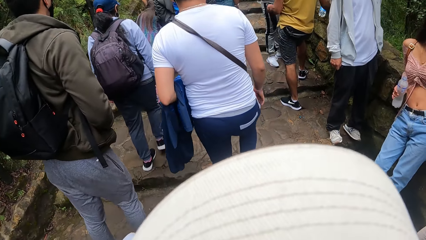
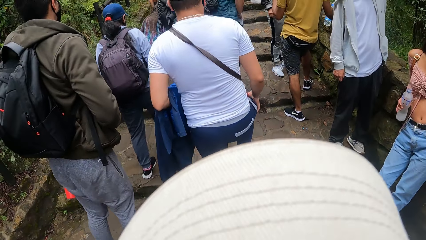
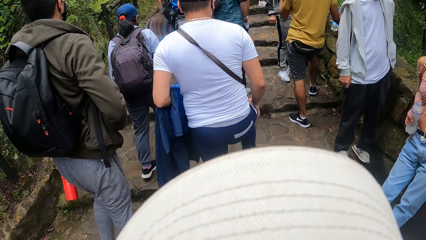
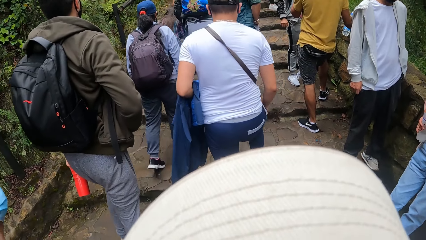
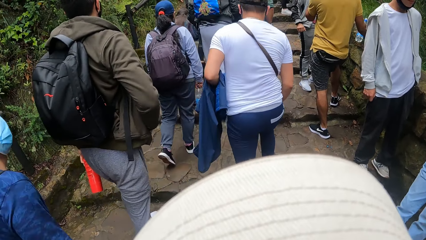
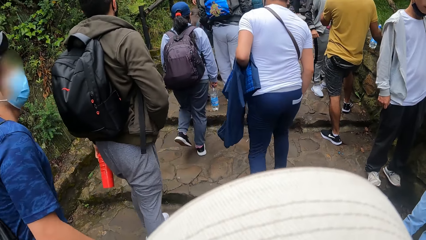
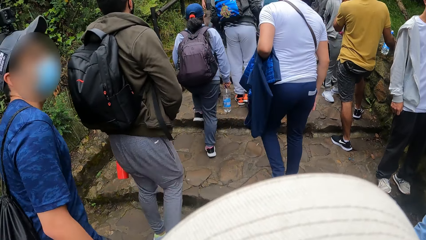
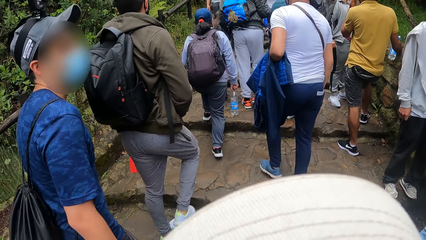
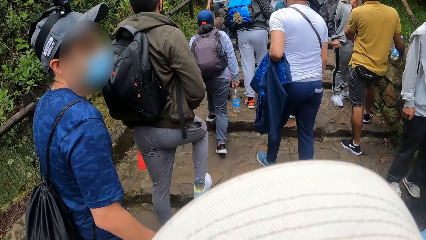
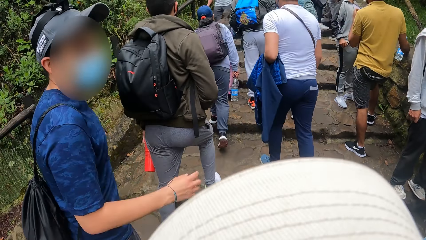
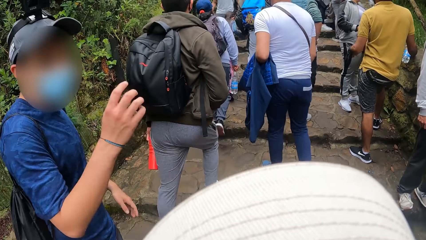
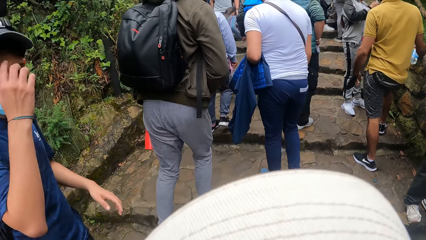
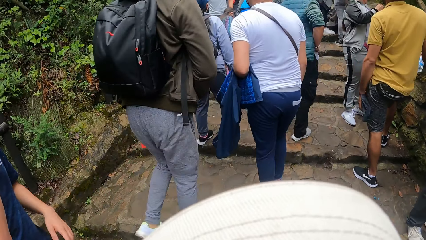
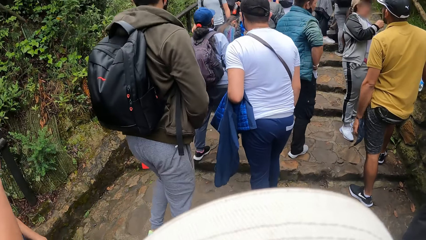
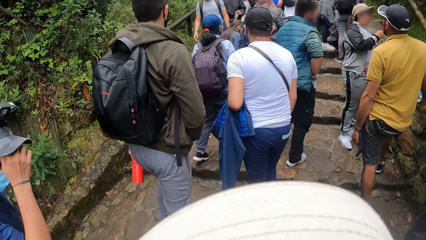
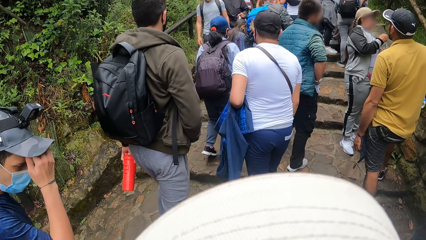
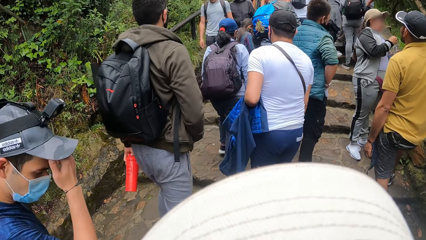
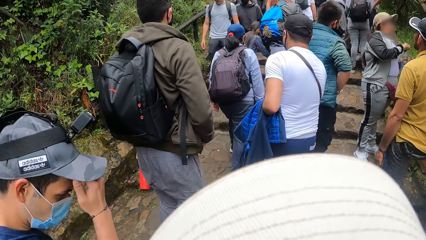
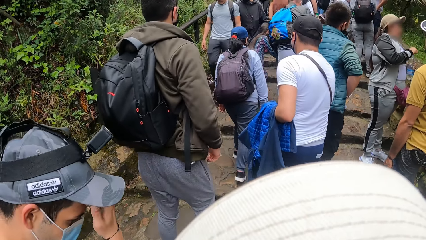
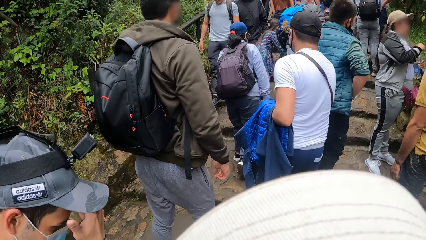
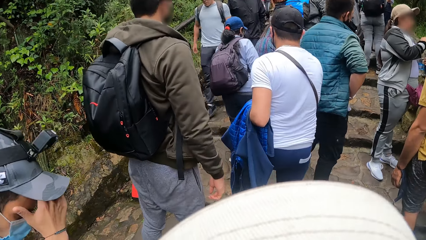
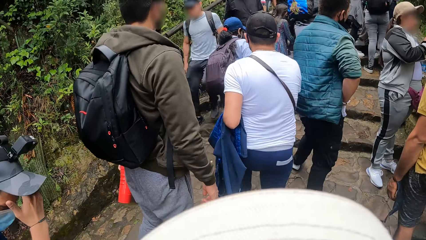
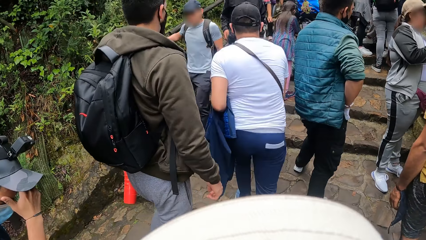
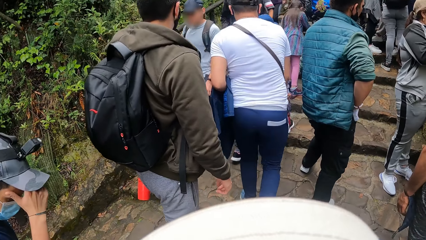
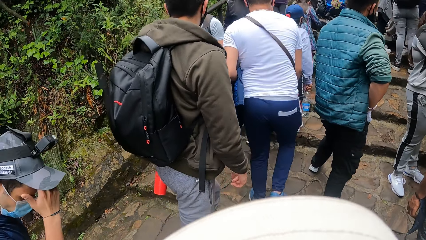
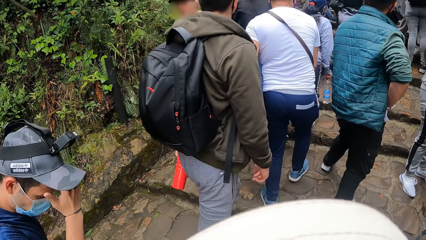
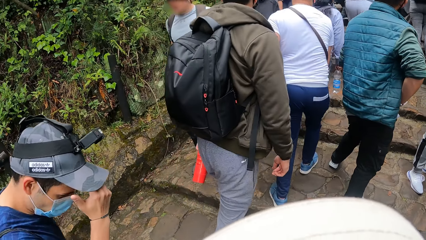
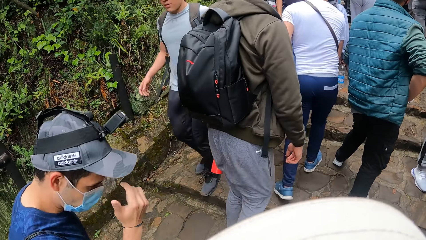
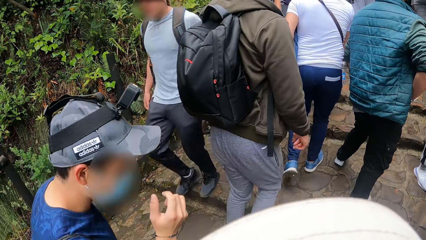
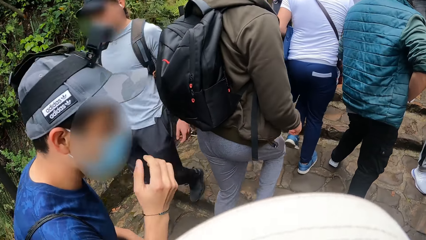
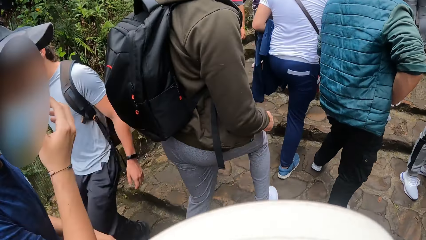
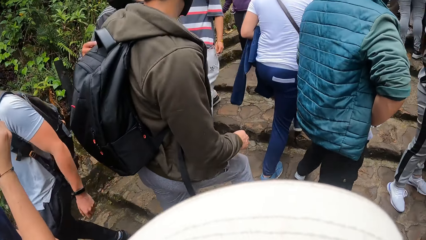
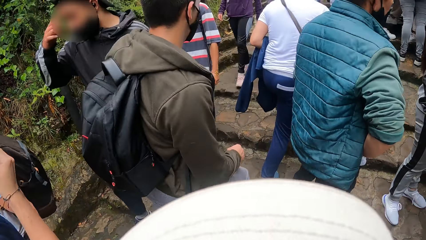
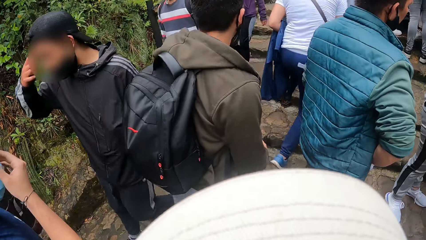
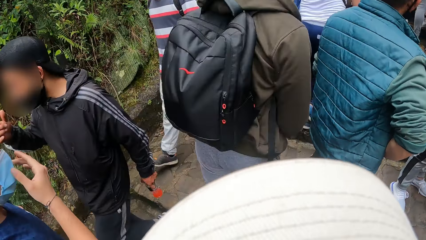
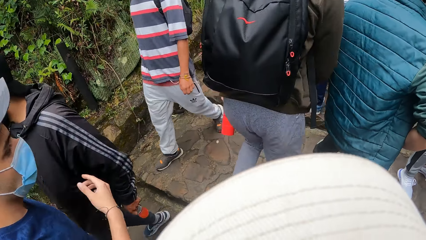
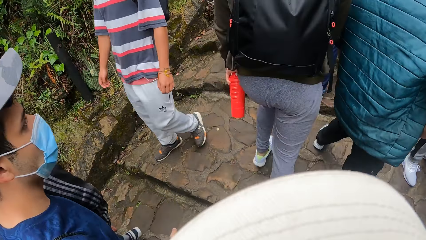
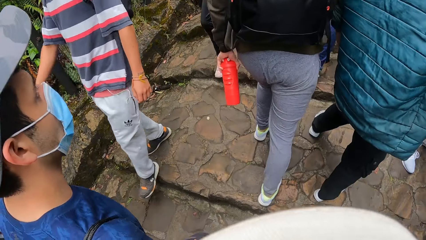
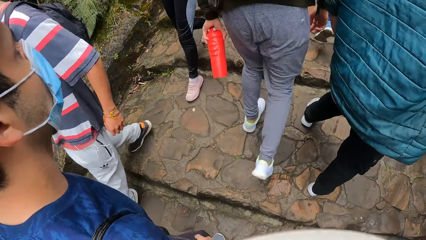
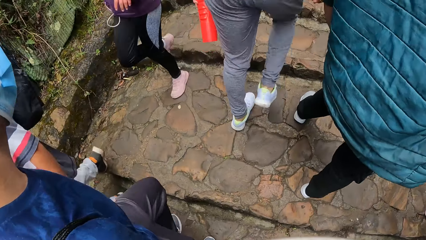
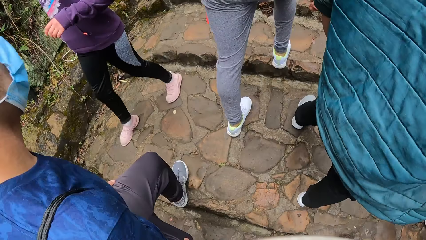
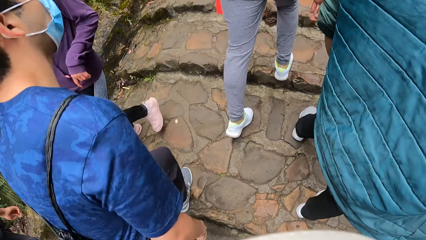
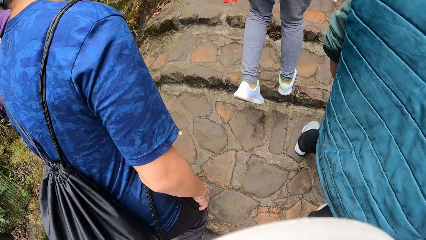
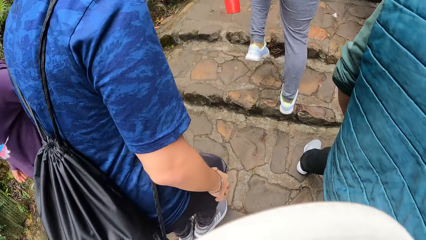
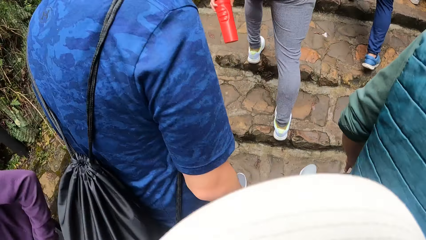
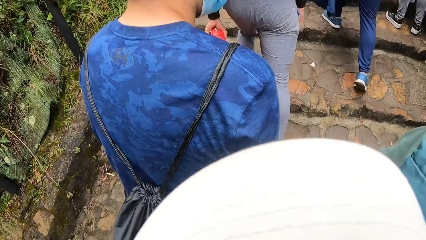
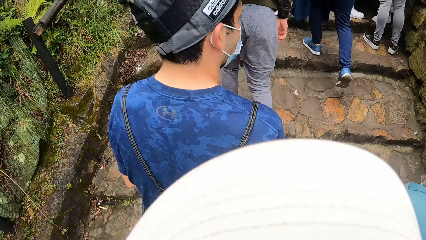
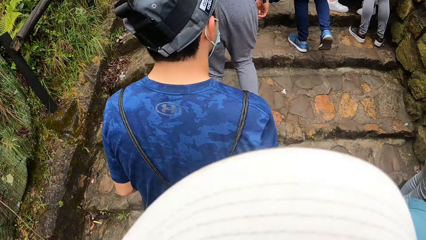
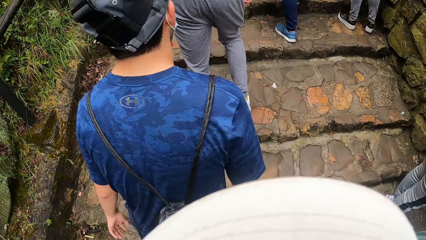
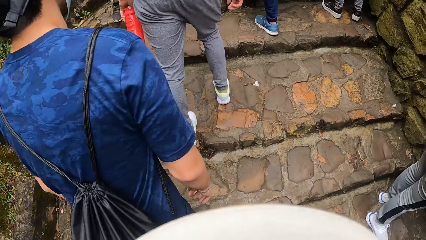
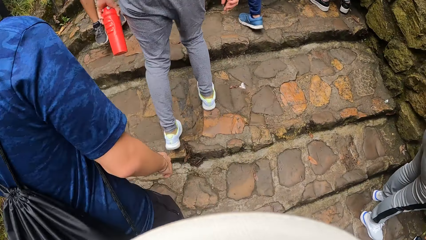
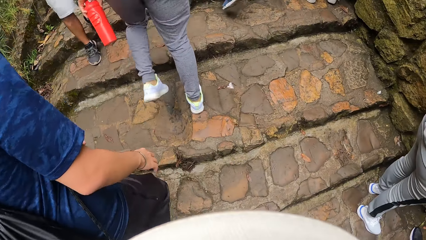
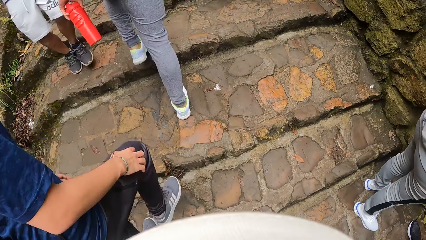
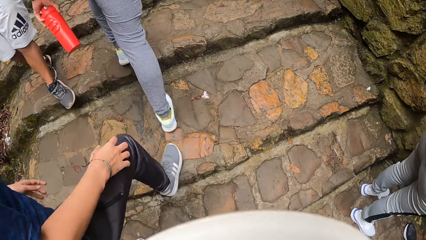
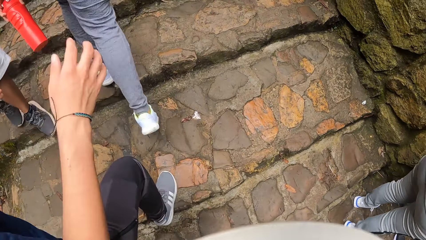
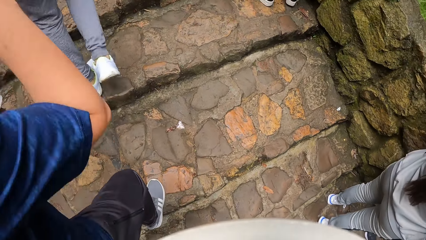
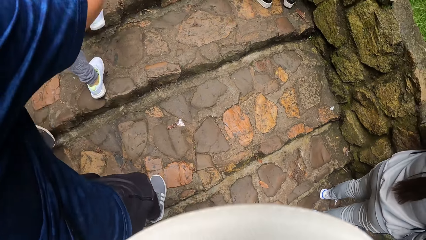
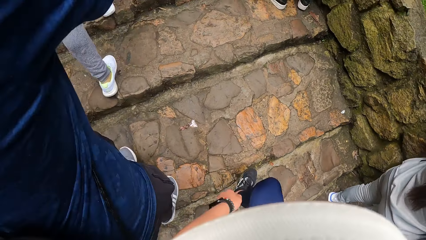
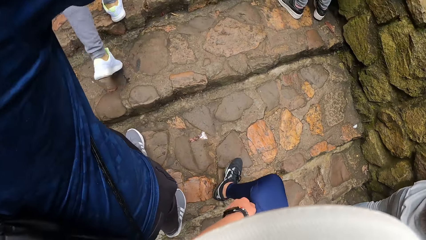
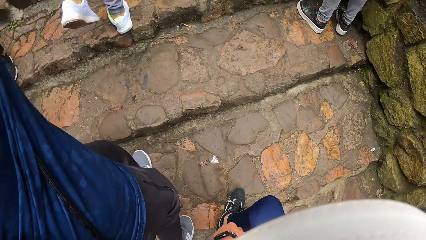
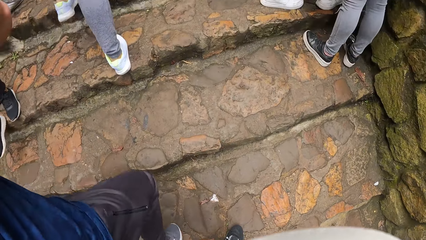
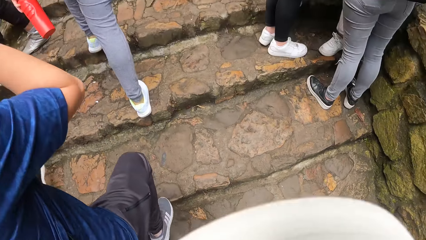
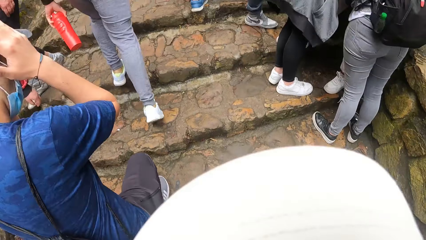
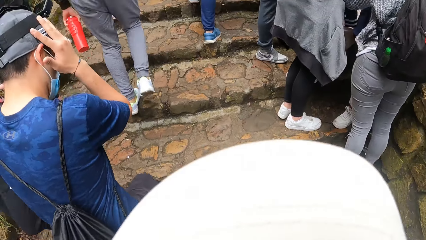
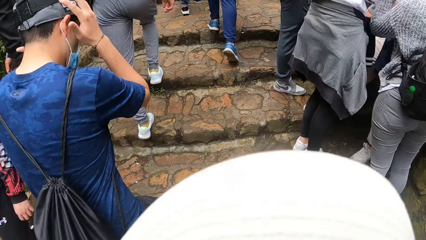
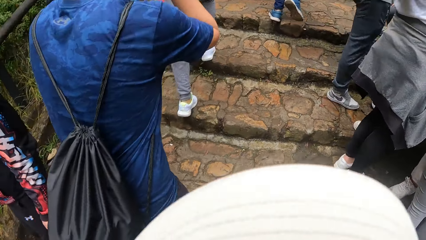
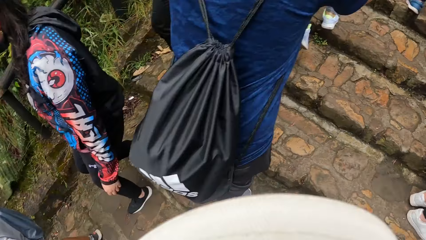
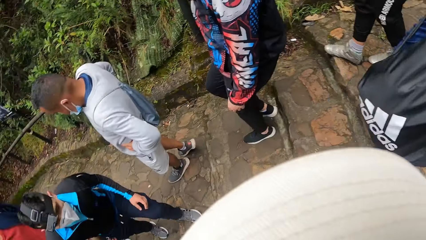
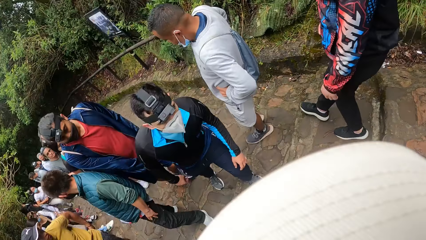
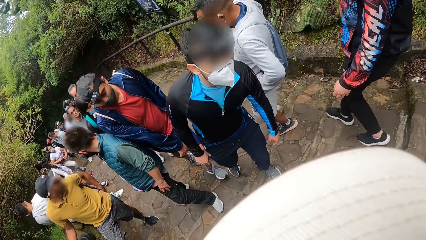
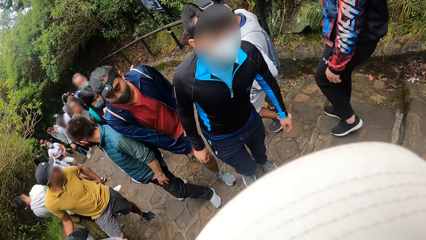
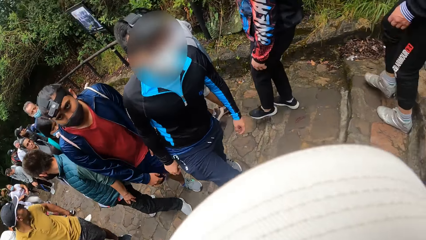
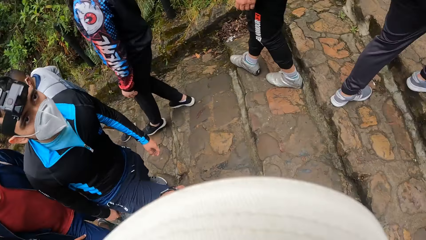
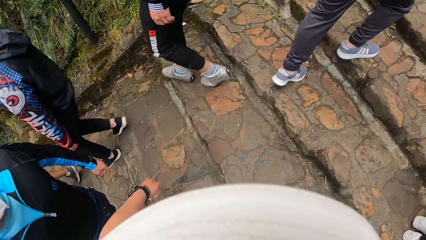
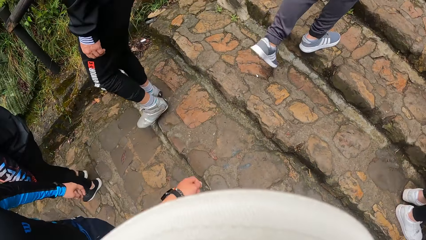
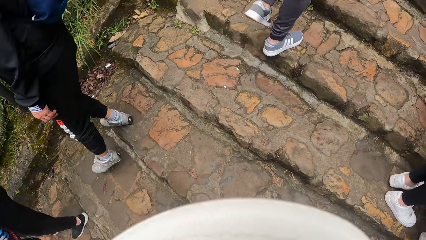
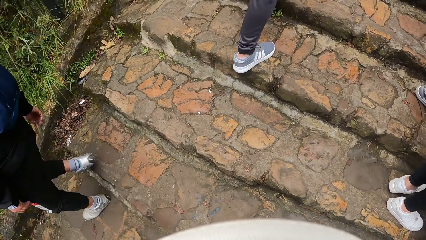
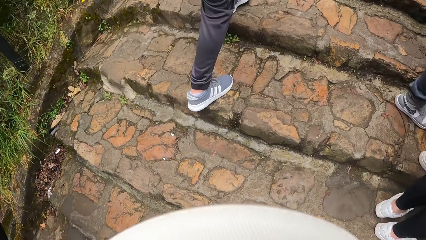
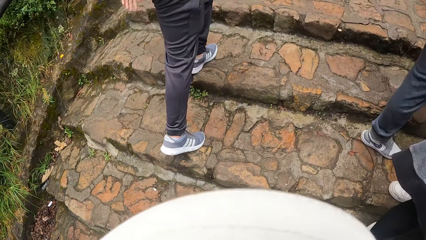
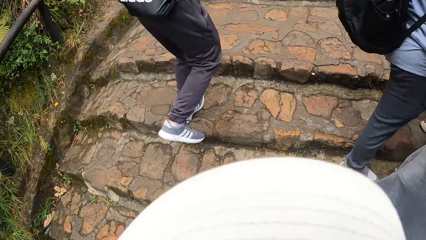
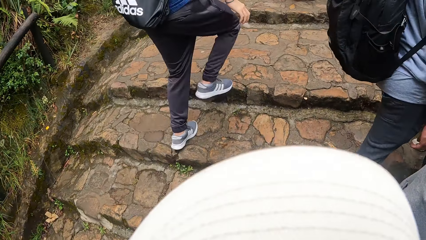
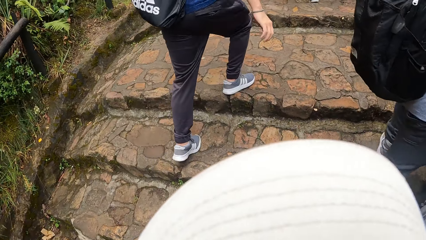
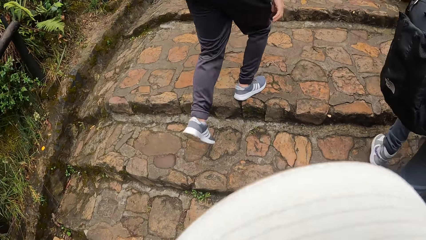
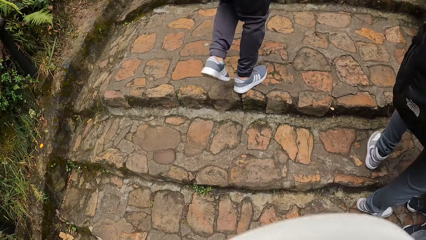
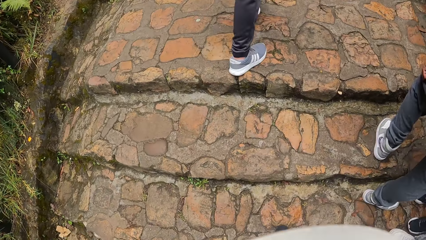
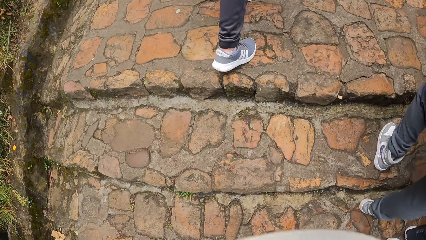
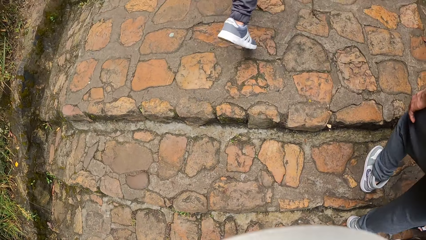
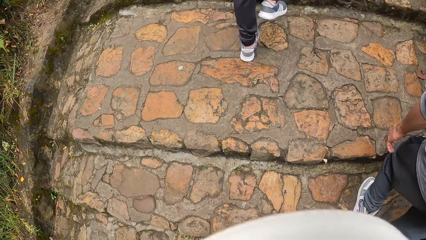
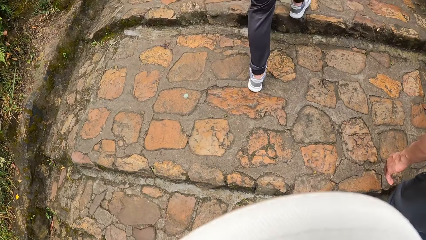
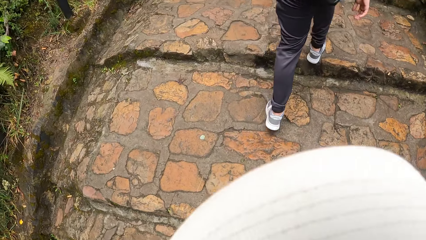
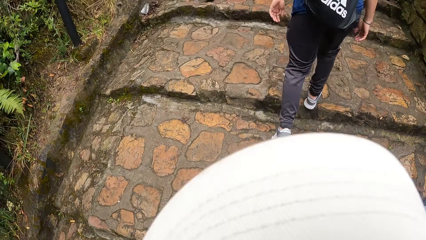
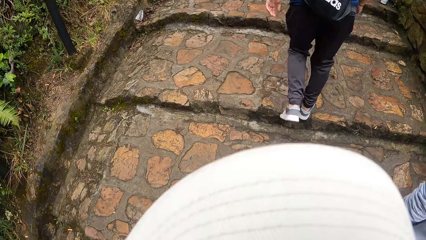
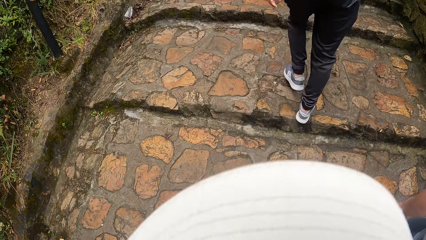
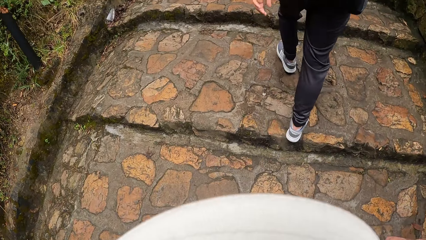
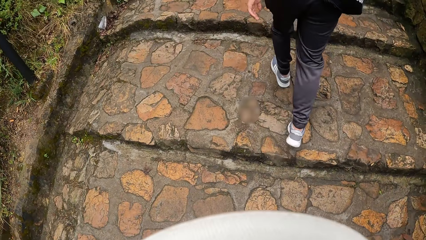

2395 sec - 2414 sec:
A person looks around. The camera wearer walks along the pathway. The person walks along the pathway. The person does something. The camera wearer looks around. They move around the park.
